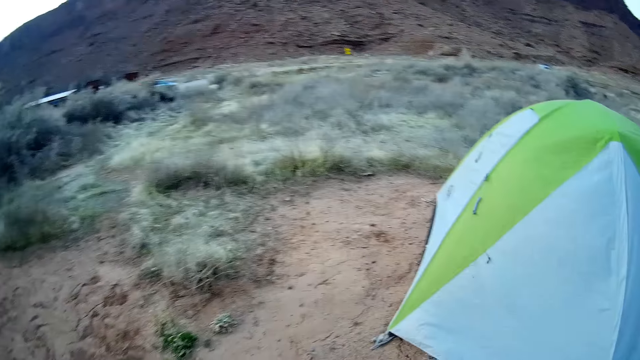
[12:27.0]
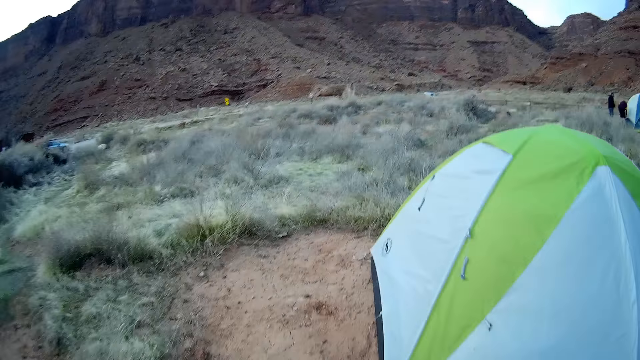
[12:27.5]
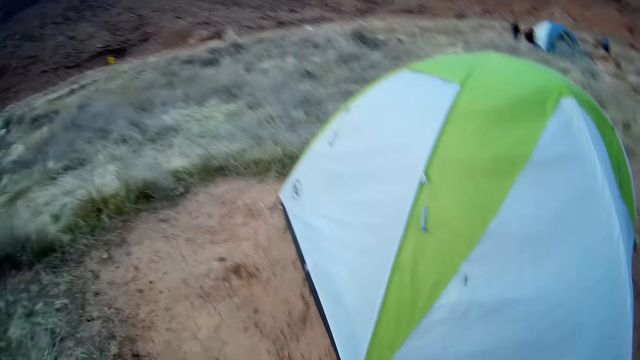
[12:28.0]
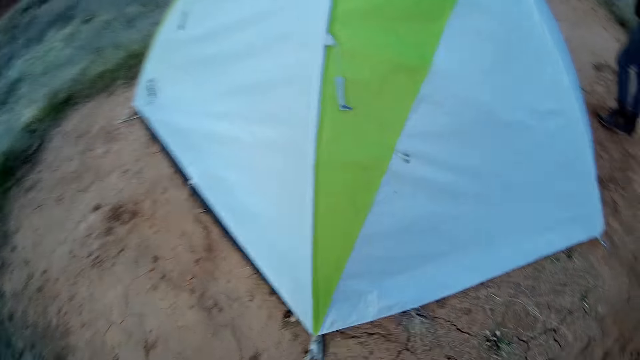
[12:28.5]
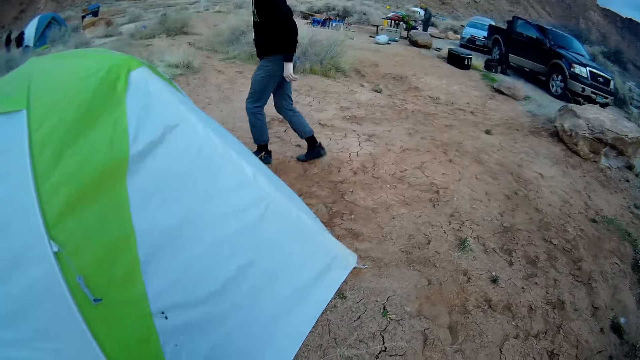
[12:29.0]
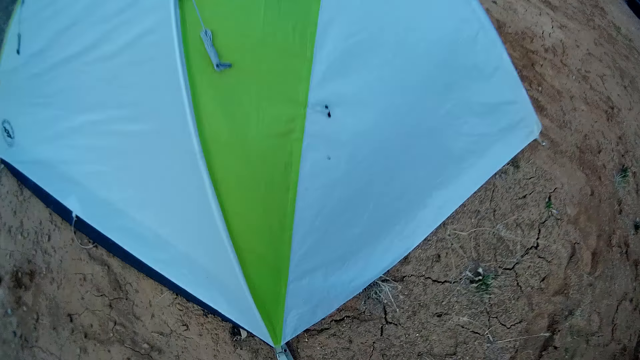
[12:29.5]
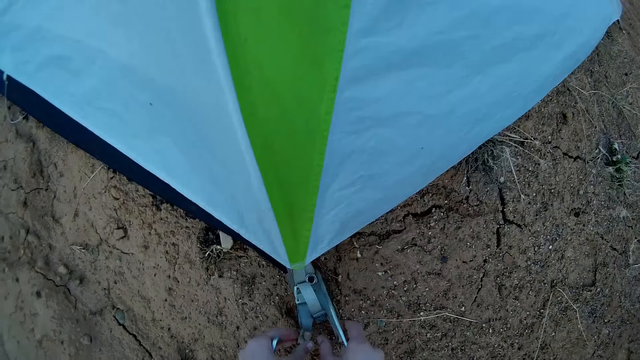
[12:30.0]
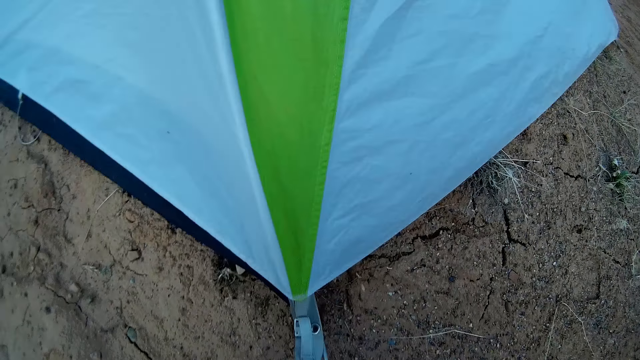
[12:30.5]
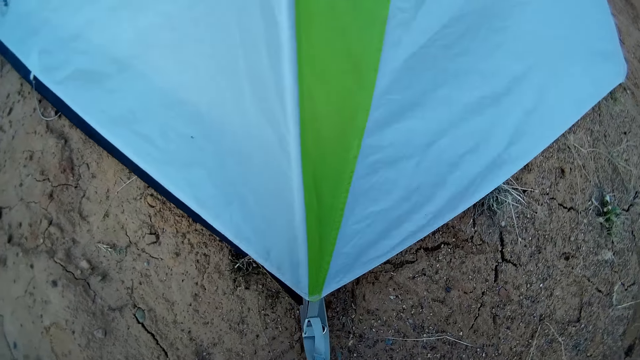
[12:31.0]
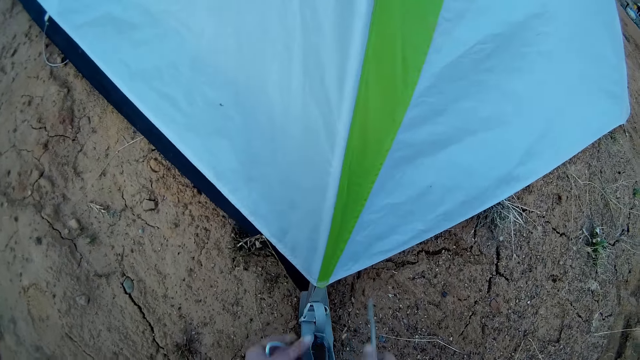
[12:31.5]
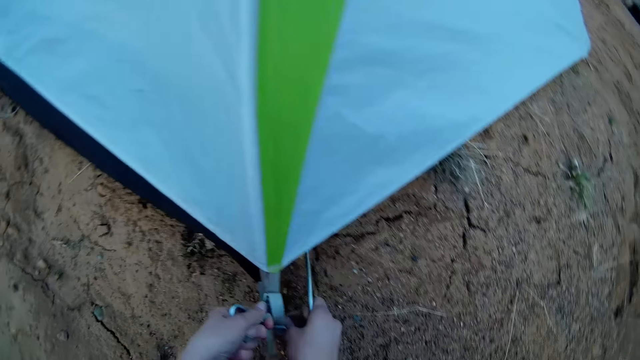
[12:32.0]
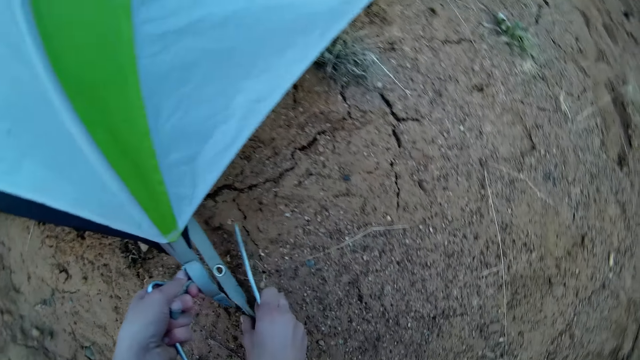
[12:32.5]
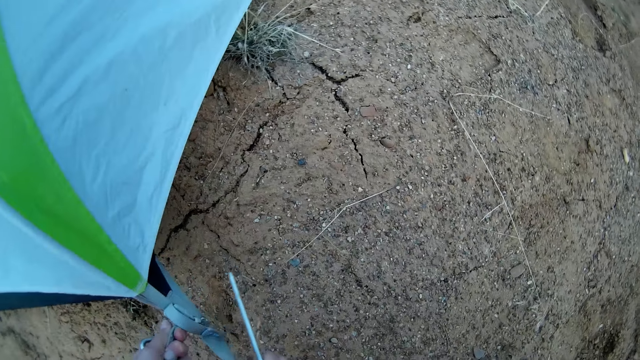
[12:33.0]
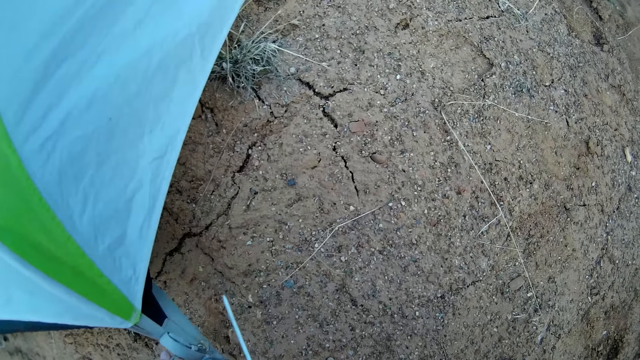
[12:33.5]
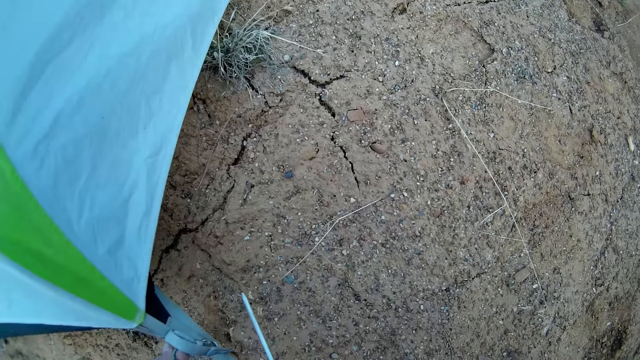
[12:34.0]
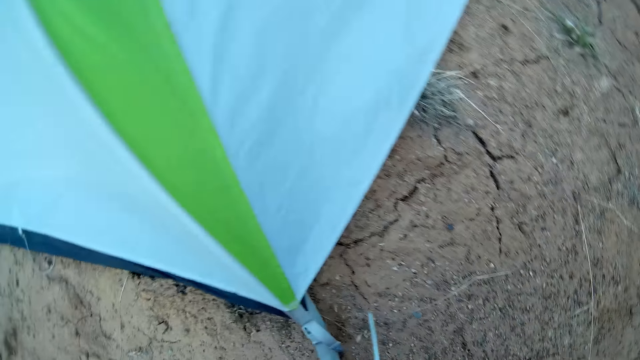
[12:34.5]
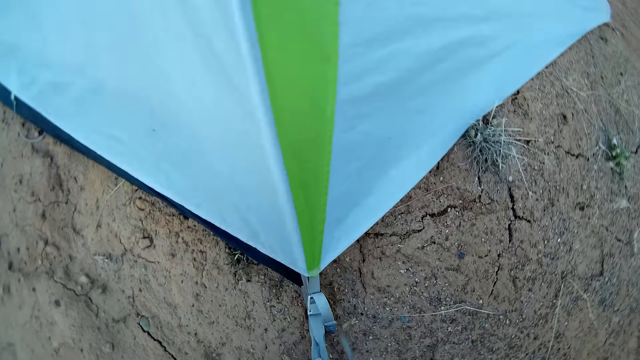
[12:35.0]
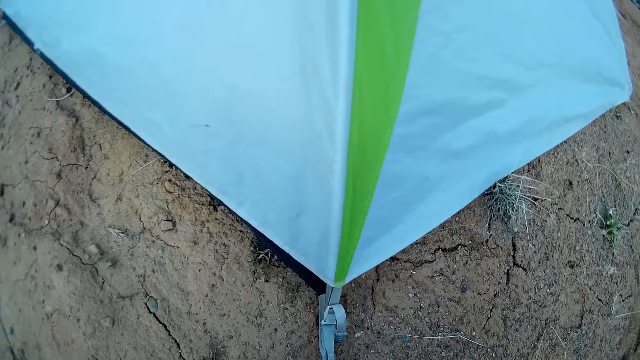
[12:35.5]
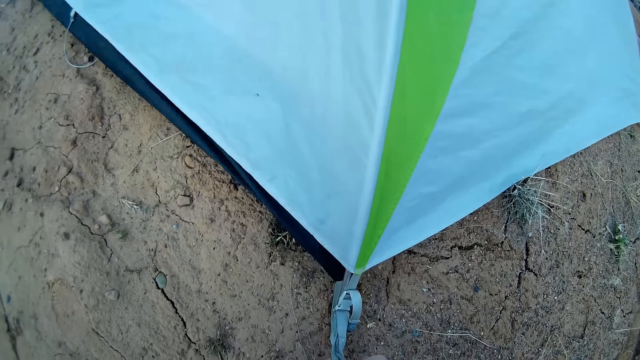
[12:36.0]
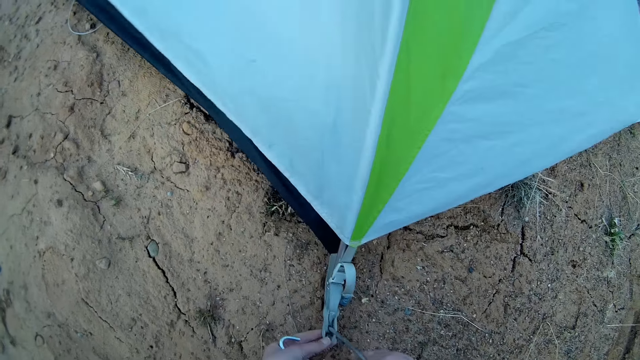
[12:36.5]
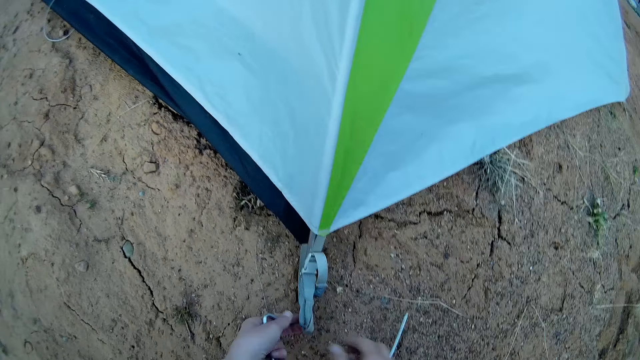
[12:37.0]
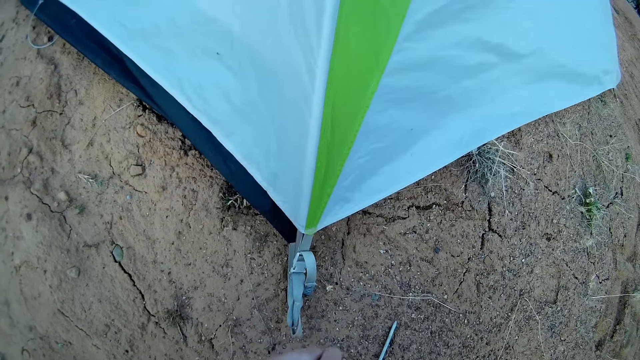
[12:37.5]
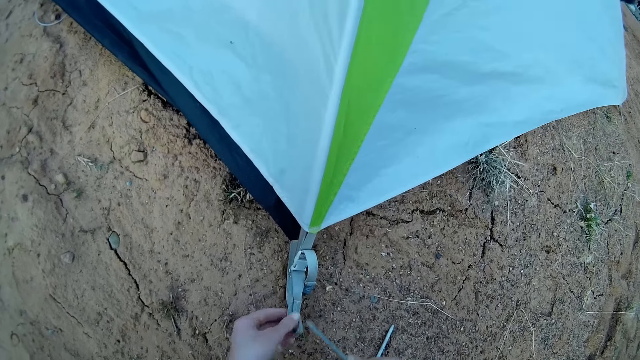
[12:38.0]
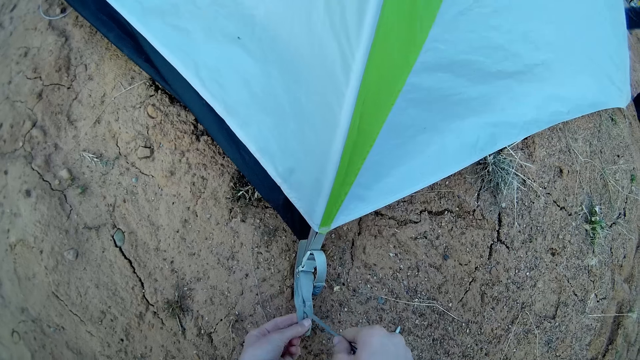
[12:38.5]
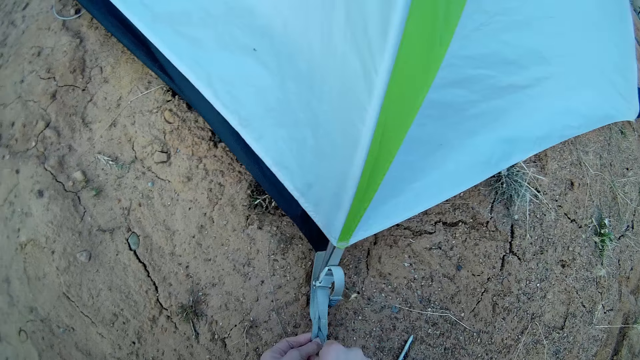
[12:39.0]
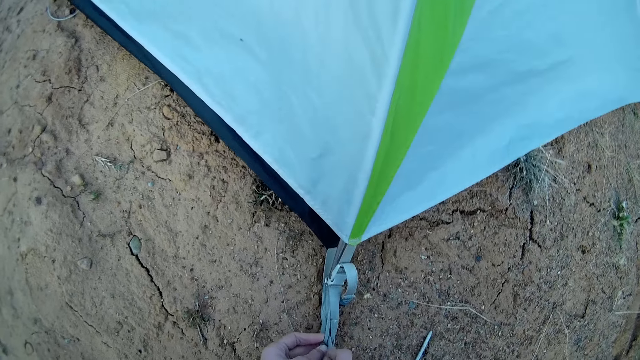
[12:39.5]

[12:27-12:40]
The camera wearer walks around the camping tent. He fixes the tent. He fixes another part of the camp tent to the ground with a metal rod in his hand with both hands.

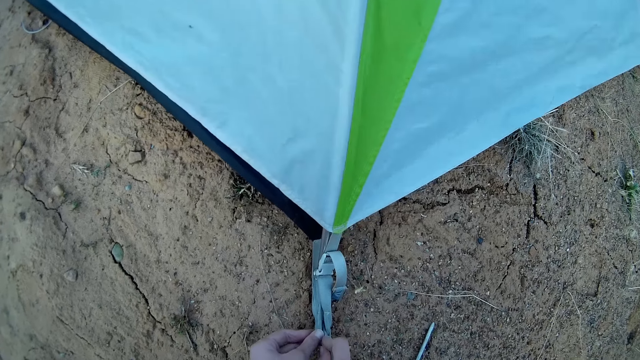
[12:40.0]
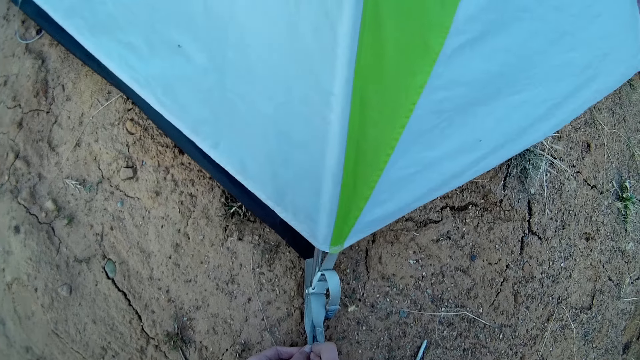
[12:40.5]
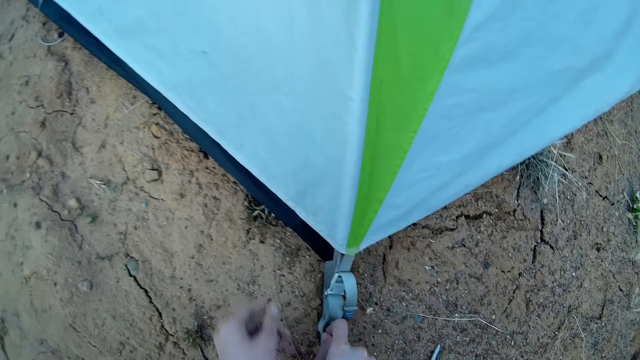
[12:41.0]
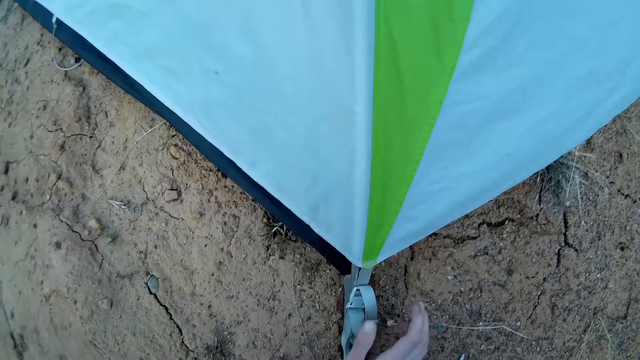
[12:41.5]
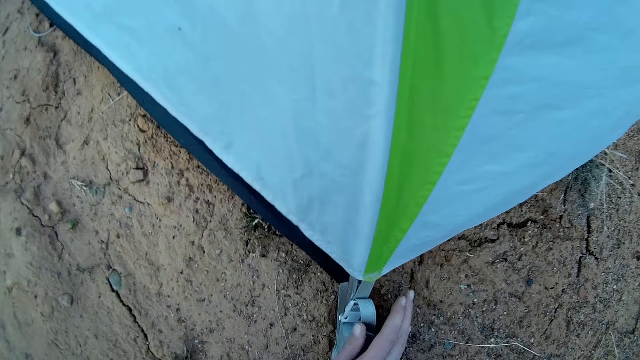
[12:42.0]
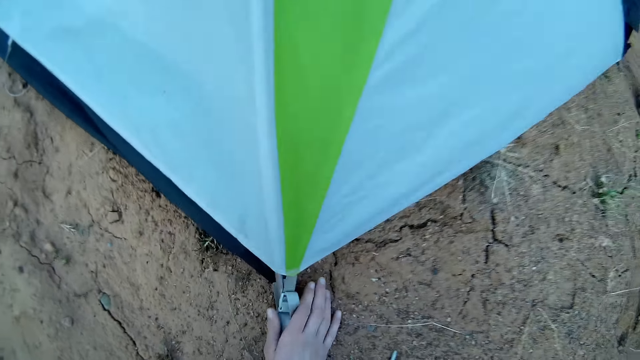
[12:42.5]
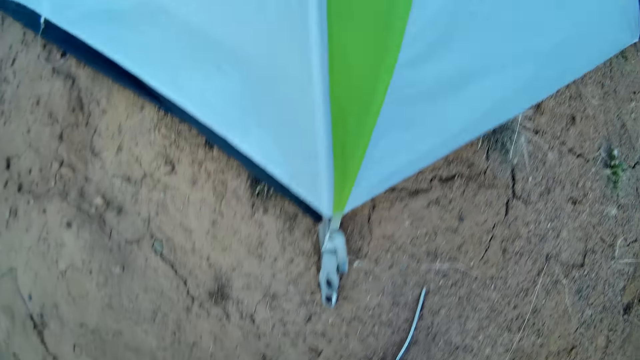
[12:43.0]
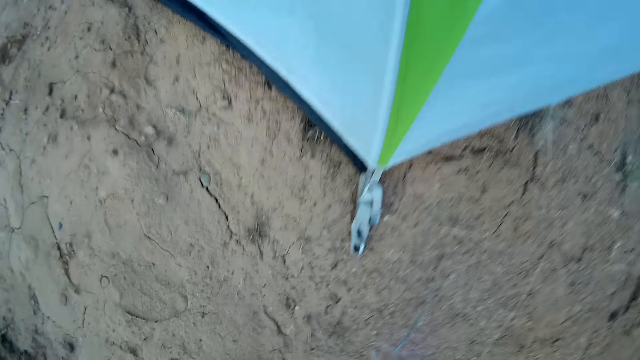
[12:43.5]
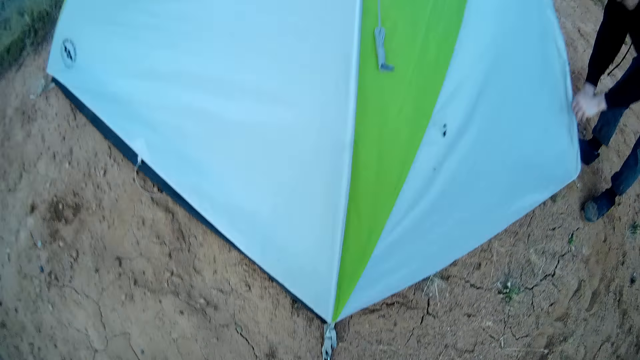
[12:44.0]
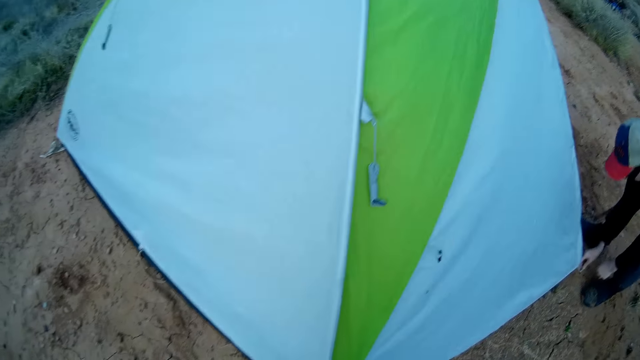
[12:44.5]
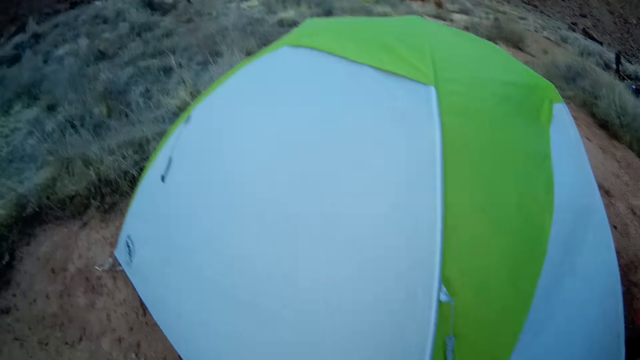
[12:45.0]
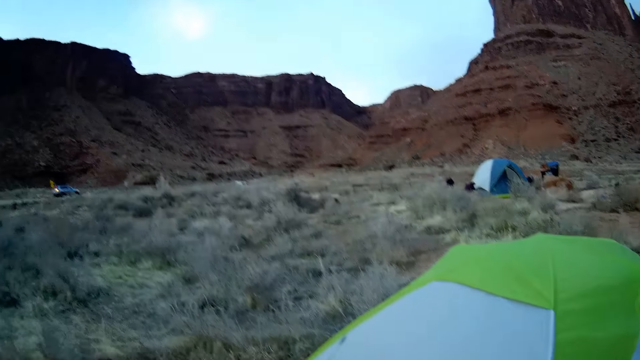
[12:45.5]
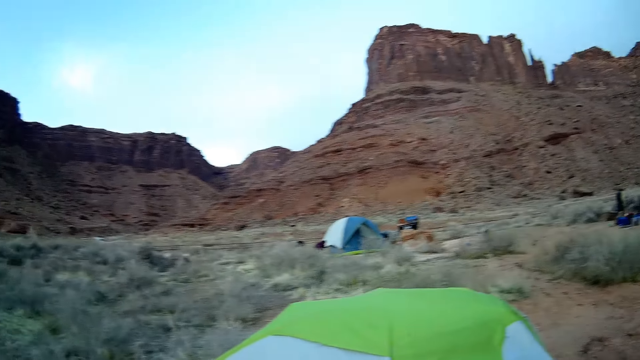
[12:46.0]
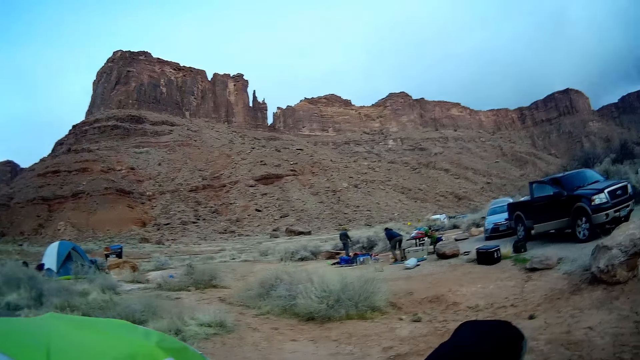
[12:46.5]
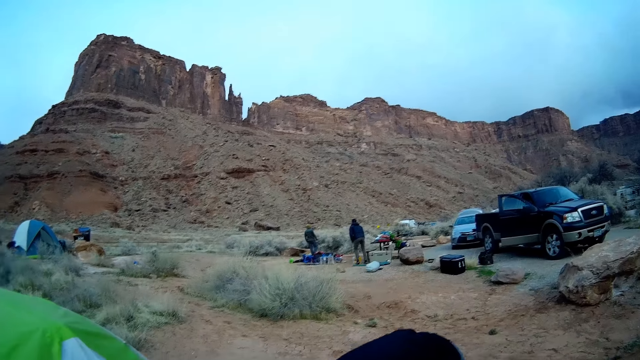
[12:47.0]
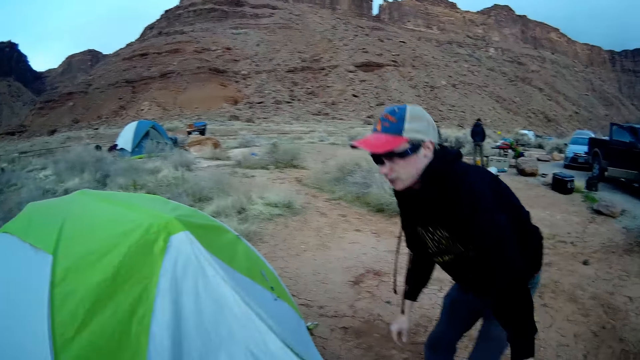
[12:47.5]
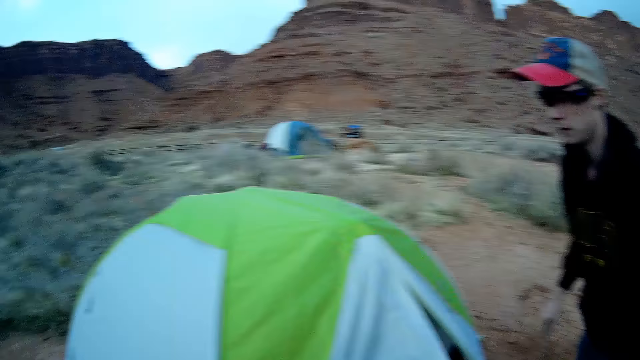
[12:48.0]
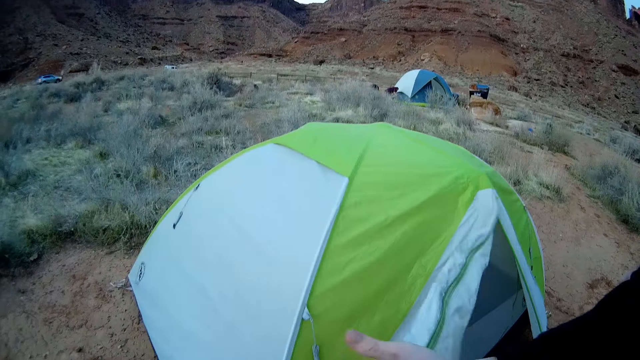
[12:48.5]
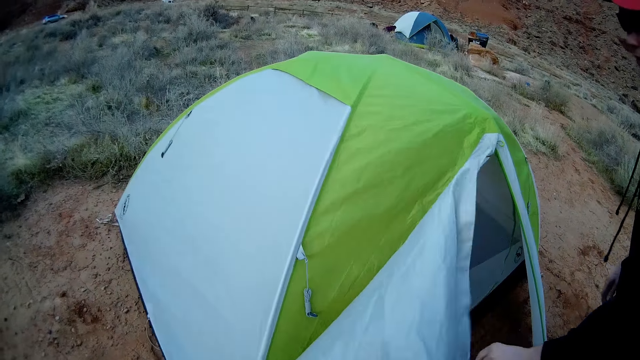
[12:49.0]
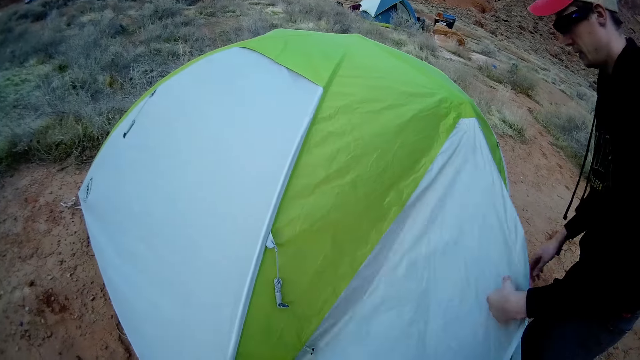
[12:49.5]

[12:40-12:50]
The camera wearer picks up a metal rod from the floor with his right hand. He walks around the camping tent.
